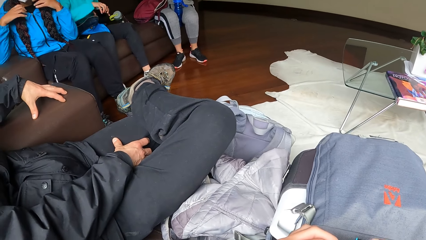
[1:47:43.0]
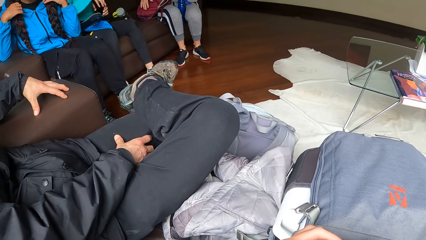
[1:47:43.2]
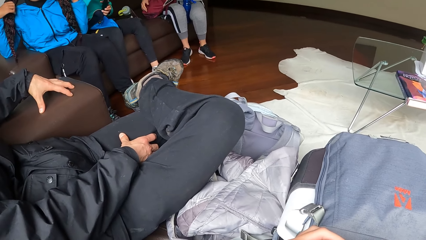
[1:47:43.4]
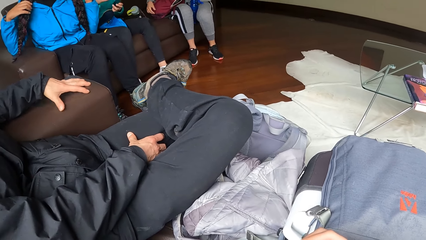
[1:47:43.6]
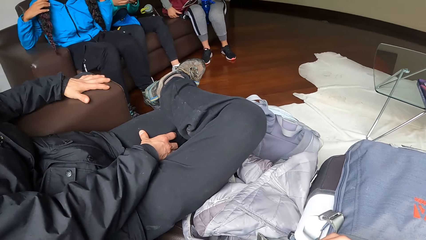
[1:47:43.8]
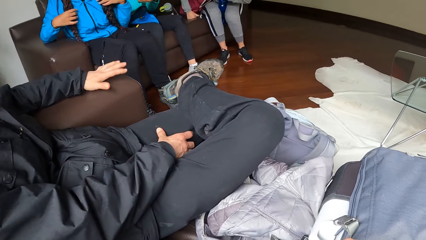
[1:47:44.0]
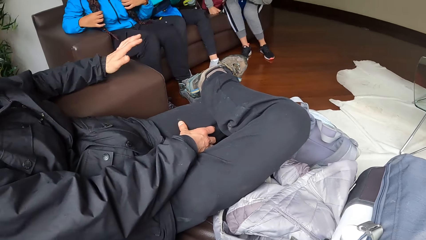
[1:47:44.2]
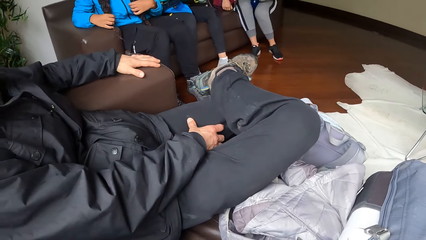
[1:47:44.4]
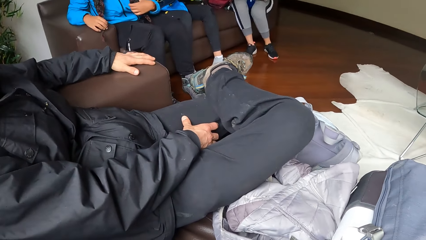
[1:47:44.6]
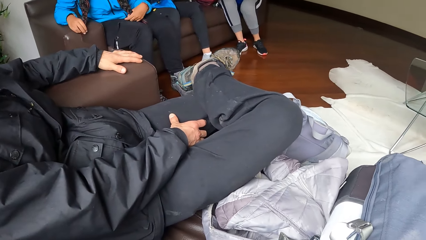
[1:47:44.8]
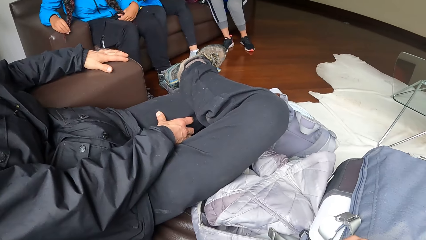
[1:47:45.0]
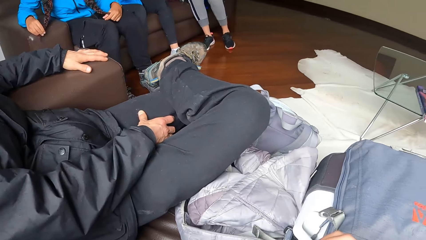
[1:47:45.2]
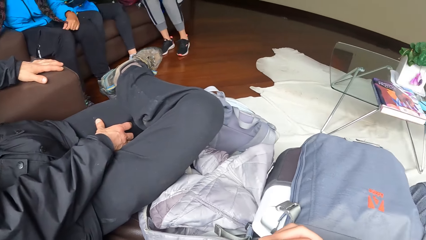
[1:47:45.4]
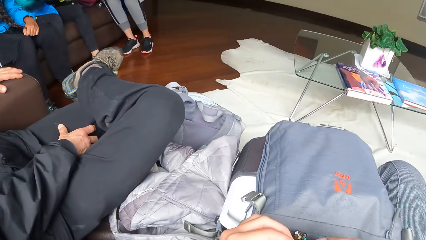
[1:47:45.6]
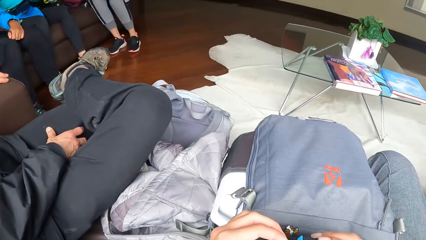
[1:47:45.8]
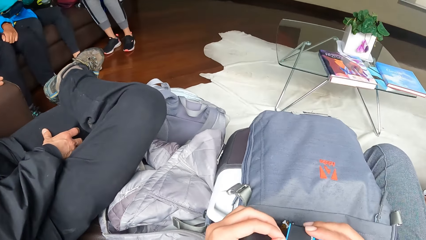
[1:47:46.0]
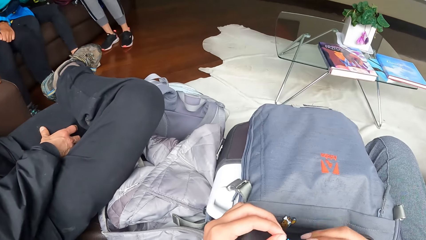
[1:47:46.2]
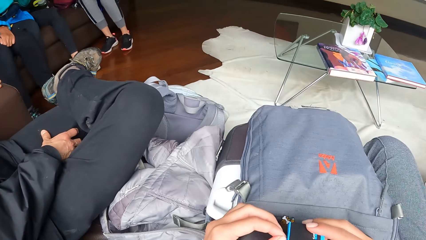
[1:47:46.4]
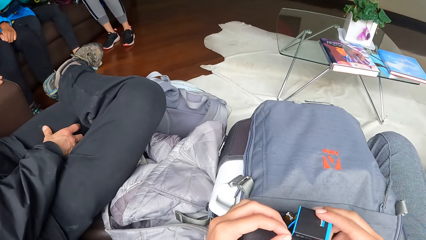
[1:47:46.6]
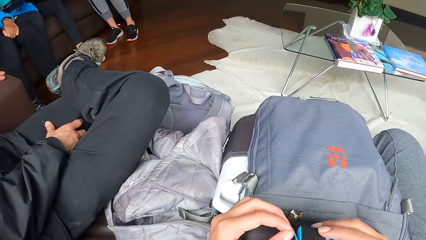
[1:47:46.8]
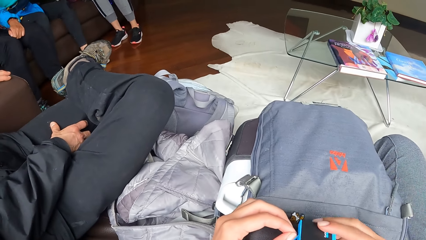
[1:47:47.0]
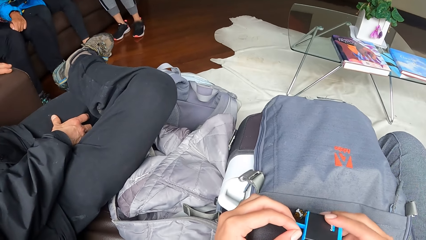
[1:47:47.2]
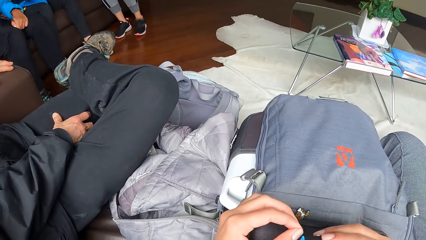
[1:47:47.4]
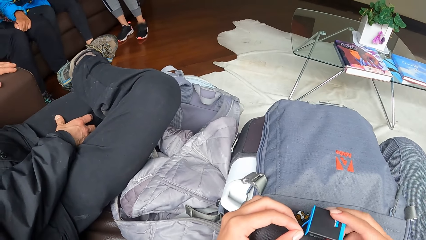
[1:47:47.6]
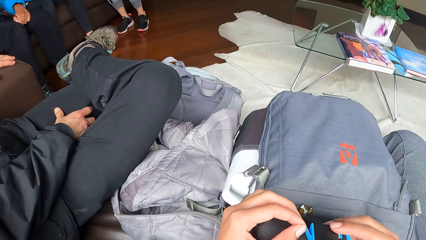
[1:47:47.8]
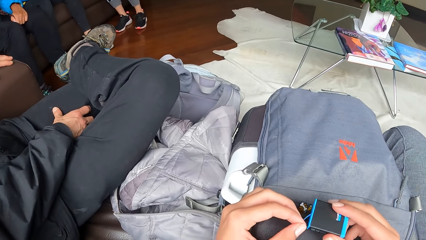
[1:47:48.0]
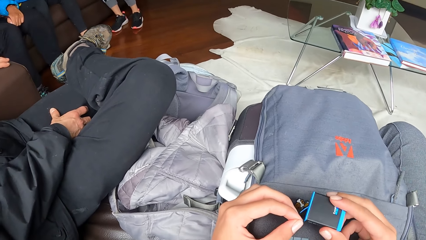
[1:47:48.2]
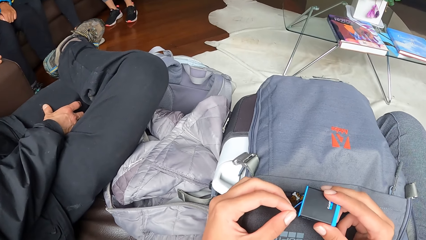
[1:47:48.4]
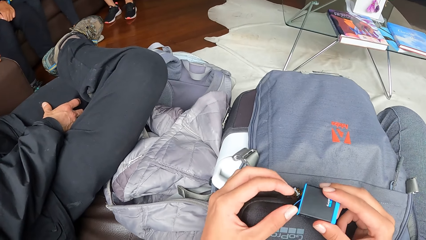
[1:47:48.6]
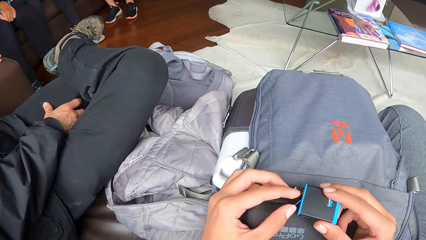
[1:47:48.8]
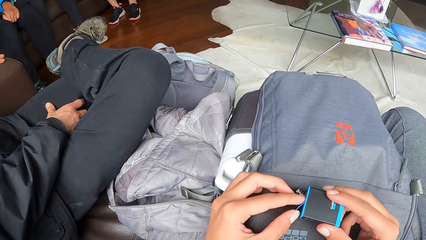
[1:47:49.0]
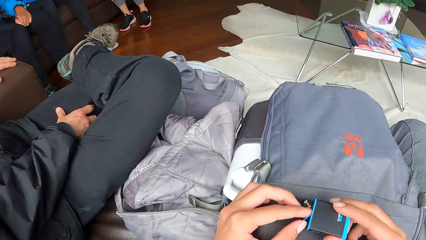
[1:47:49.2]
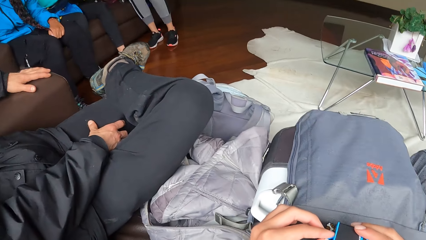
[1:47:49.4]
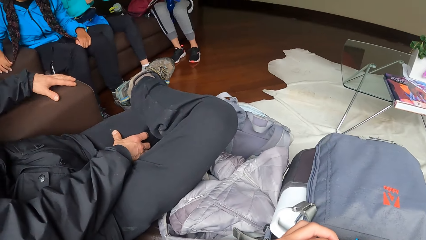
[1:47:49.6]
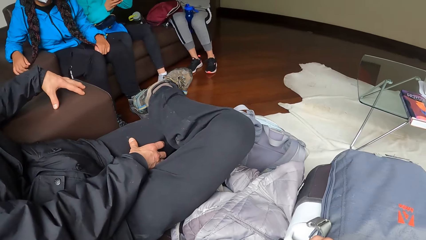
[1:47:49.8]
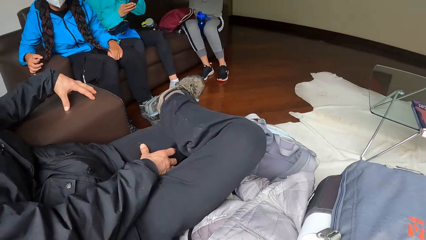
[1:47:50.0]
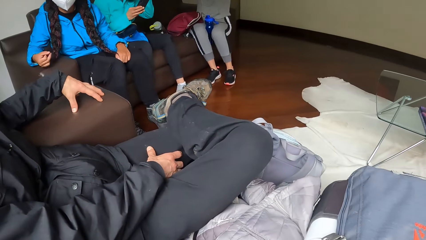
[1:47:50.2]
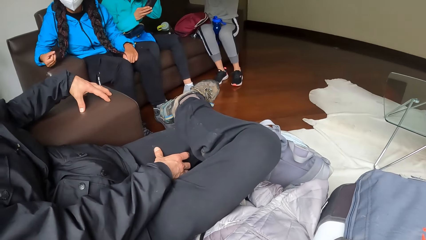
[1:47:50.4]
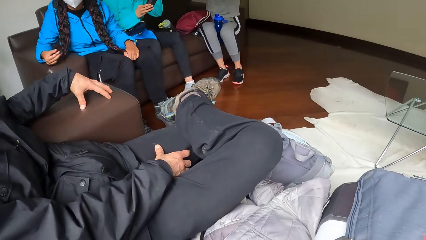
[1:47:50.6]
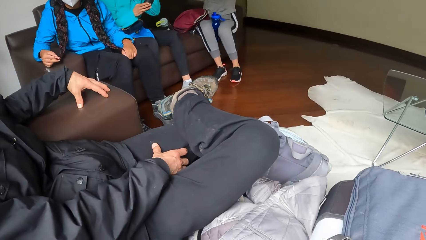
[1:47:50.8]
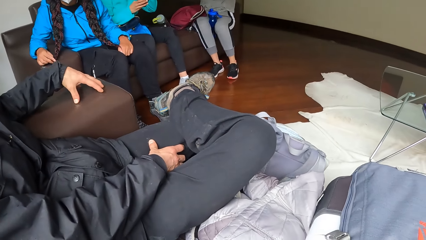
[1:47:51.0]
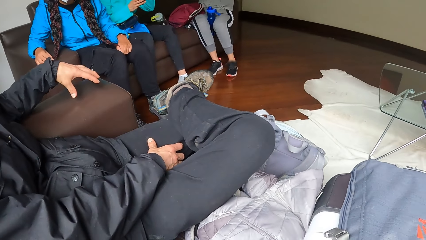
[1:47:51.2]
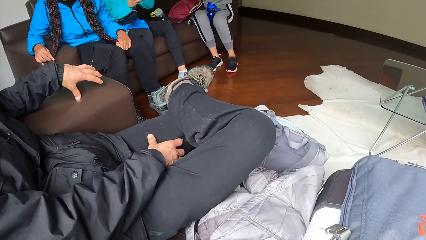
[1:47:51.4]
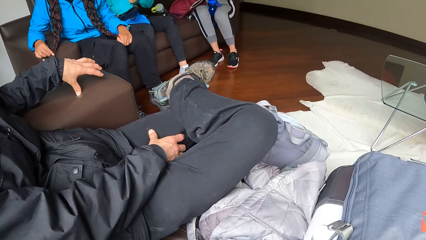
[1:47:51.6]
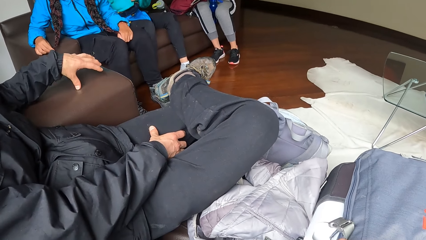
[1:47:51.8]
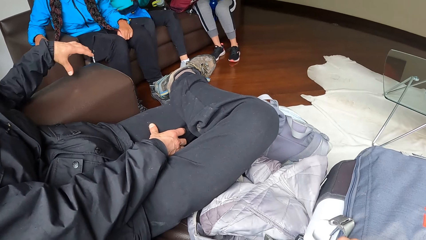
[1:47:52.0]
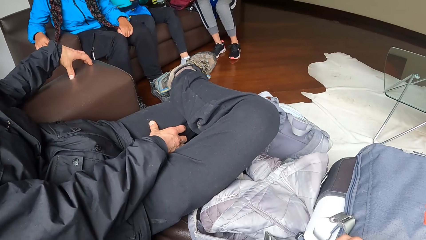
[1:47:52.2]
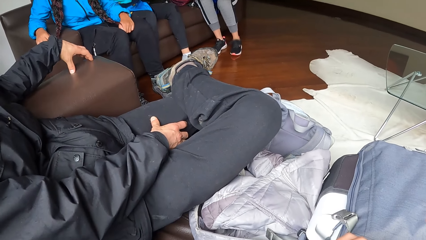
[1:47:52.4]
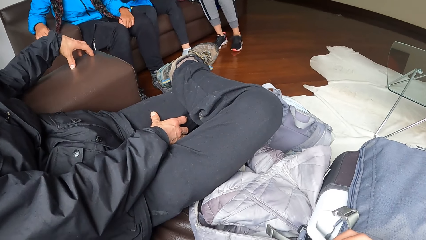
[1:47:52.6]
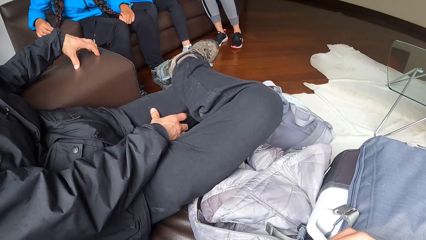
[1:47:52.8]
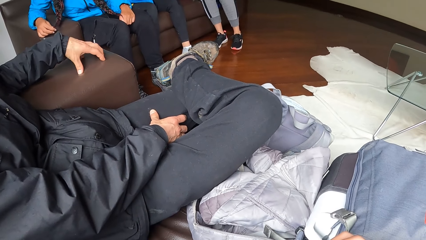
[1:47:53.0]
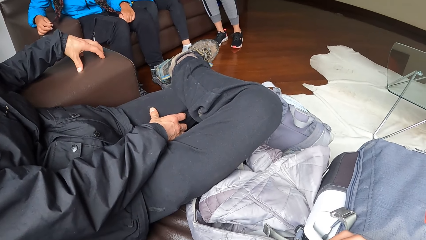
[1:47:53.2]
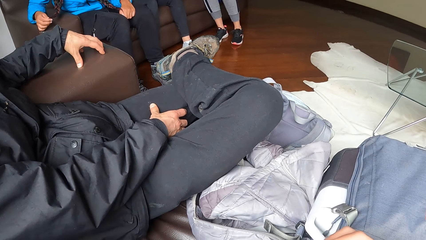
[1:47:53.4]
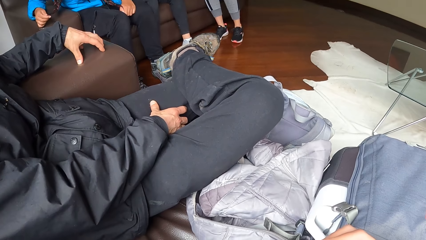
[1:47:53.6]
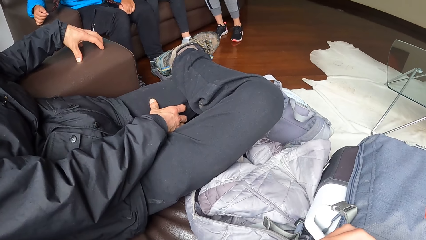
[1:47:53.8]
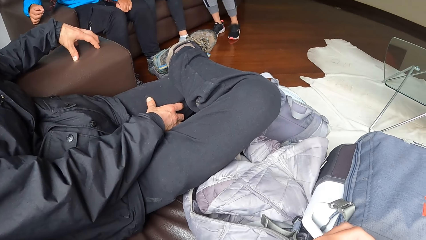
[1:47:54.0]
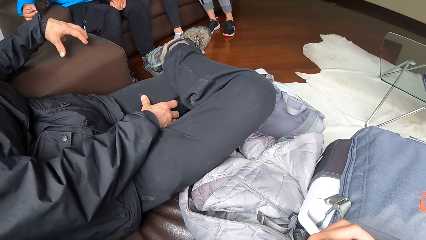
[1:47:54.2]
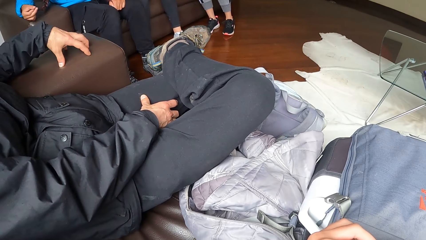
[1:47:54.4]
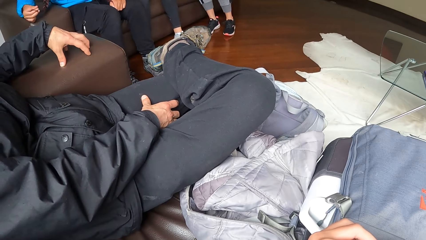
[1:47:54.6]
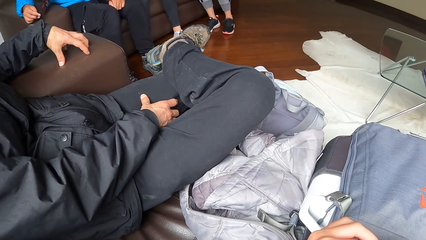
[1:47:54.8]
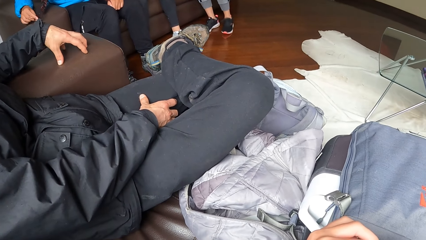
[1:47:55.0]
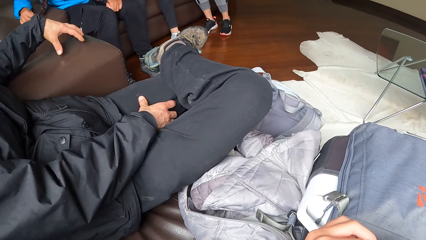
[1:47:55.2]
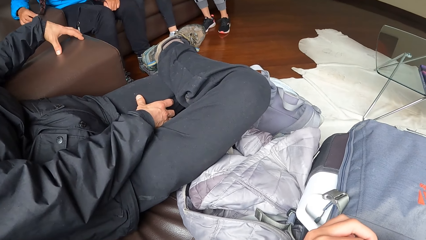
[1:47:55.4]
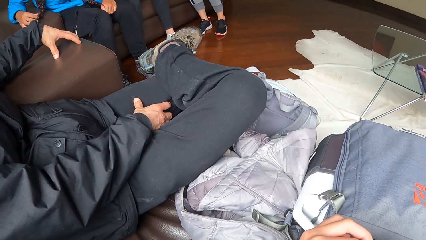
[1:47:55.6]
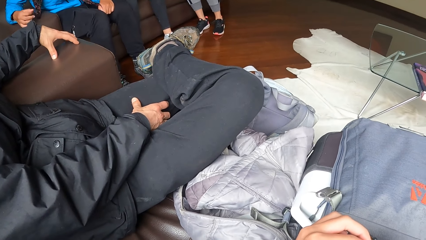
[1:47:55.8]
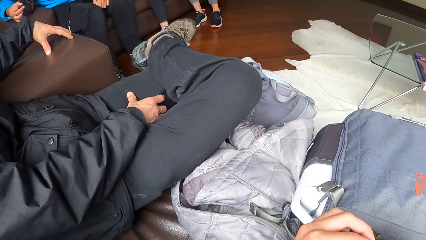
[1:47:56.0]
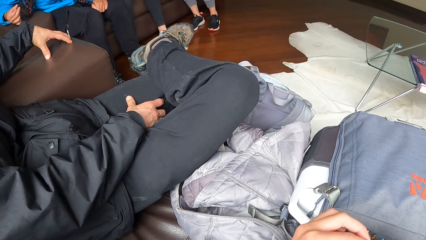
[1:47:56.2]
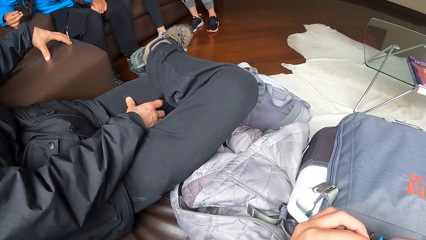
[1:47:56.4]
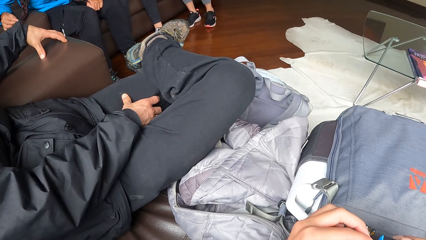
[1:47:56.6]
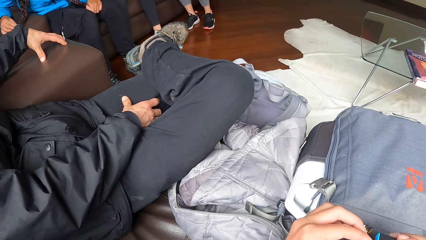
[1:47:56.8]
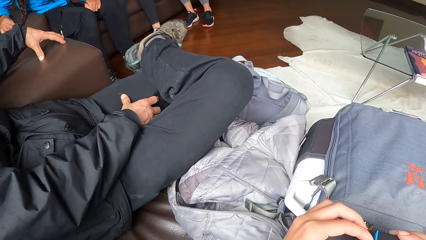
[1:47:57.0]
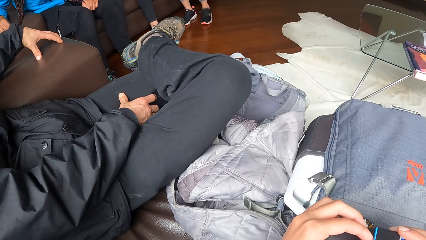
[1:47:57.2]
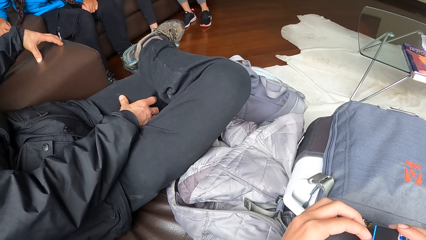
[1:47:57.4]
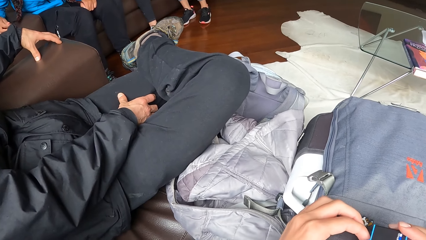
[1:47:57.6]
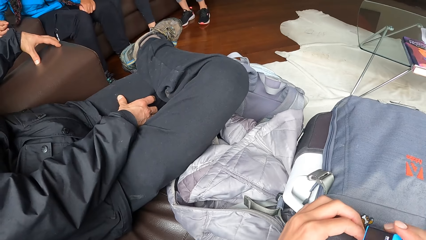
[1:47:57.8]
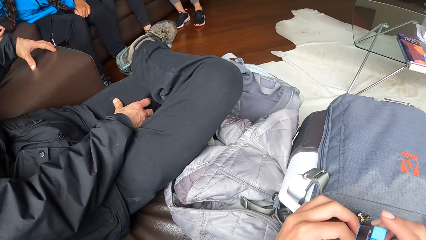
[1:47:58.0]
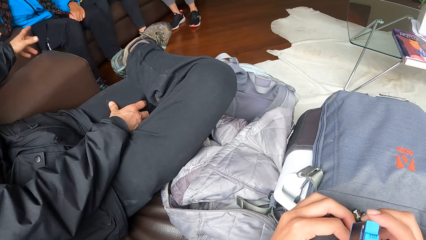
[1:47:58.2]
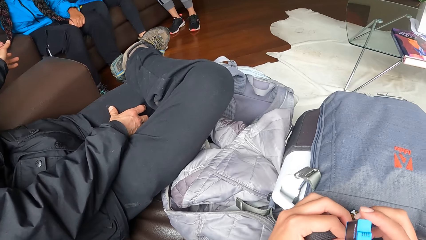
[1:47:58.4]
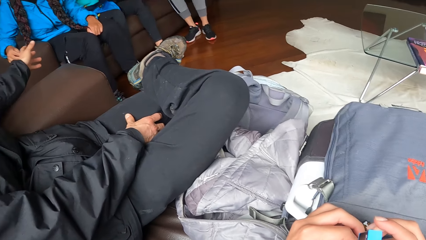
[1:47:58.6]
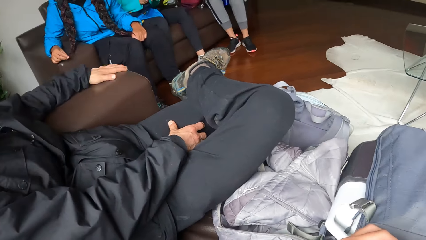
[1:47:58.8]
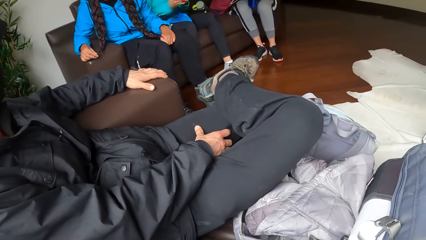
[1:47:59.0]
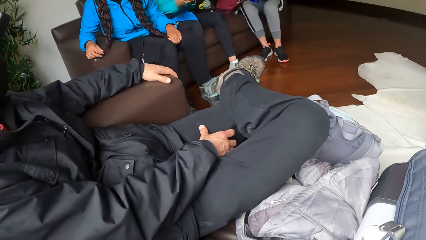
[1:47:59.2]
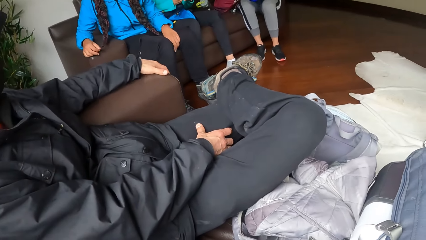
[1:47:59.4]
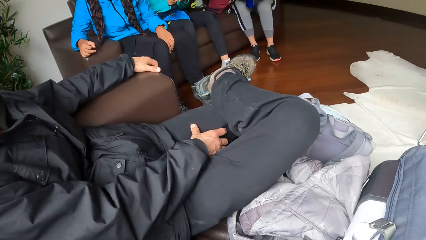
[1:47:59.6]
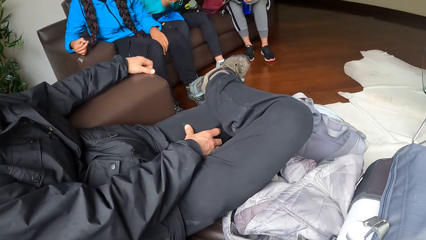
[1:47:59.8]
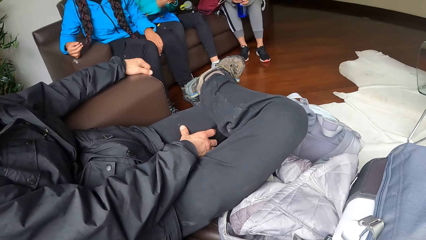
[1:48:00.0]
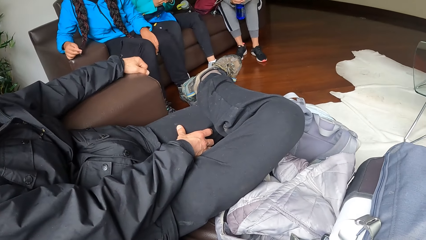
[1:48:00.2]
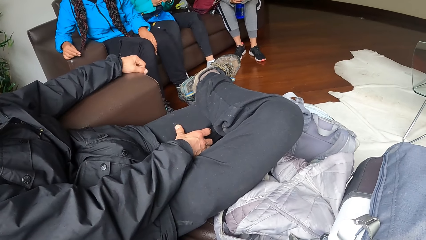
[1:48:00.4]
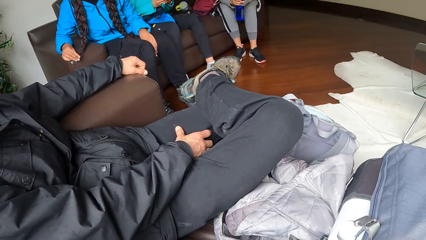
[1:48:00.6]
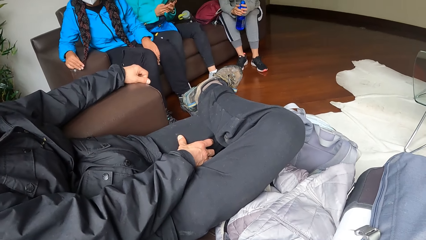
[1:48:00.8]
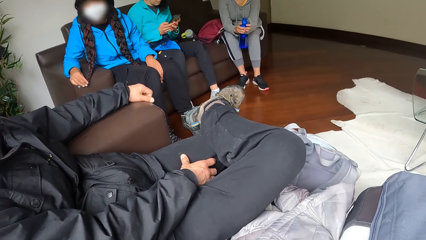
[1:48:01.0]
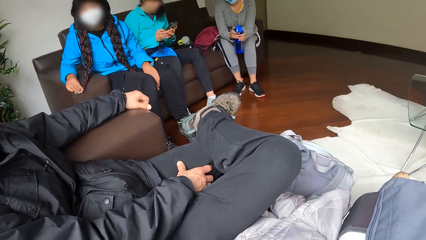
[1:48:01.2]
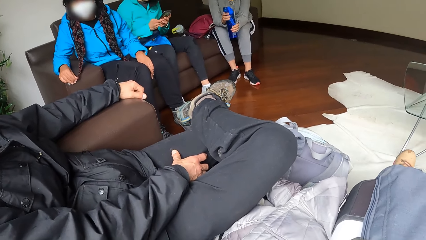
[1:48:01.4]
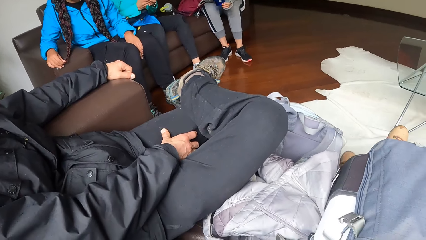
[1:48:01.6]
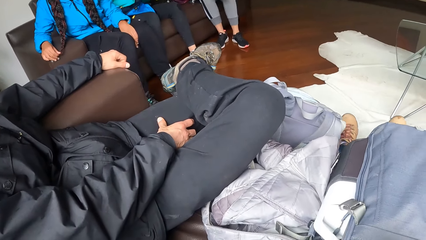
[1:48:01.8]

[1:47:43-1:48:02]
The camera wearer scratches the battery in his right hand on his left hand. He touches something. He looks around. The man moves his left hand on the hand of the chair.
